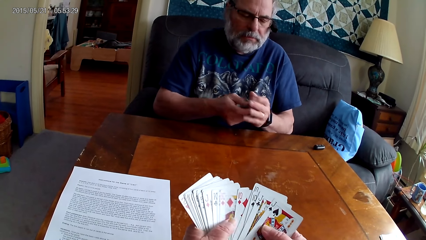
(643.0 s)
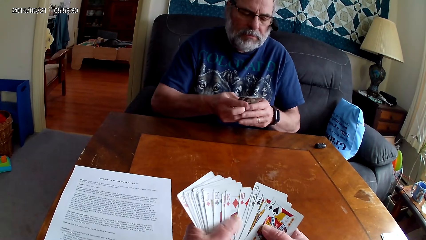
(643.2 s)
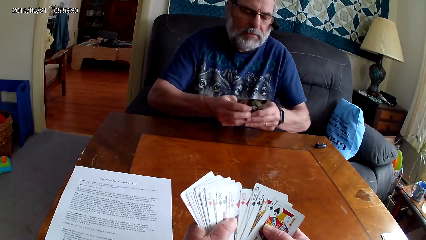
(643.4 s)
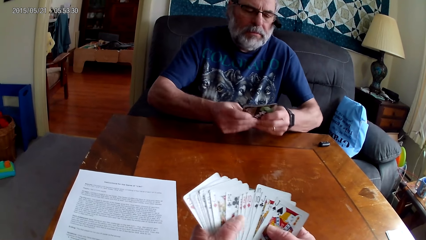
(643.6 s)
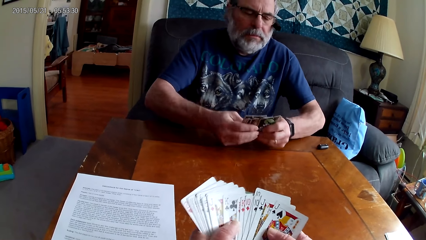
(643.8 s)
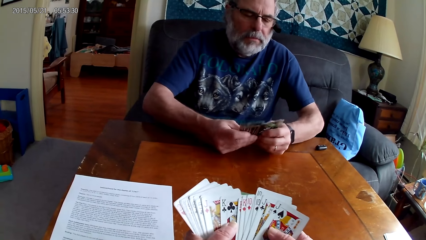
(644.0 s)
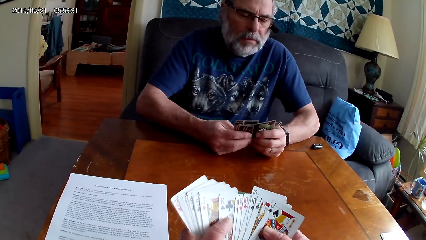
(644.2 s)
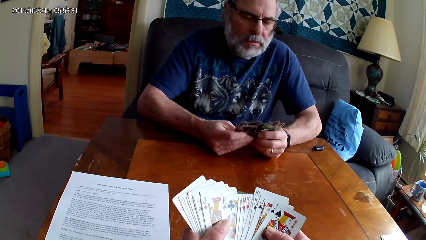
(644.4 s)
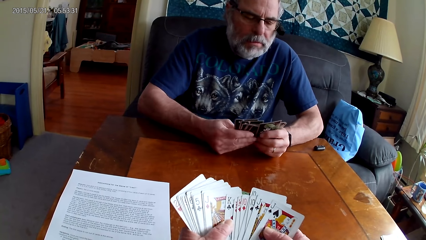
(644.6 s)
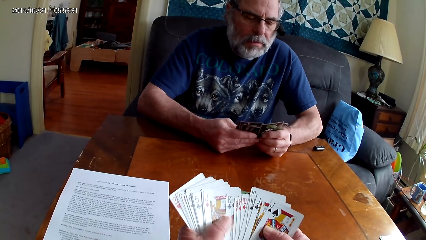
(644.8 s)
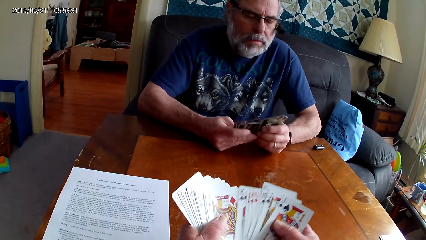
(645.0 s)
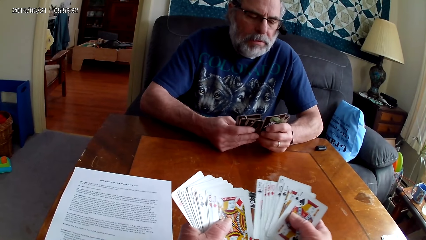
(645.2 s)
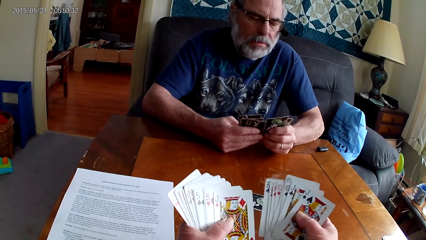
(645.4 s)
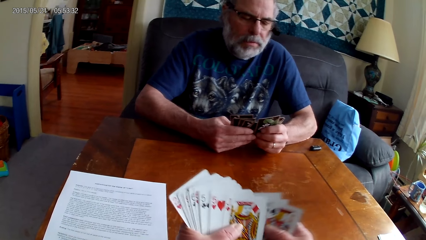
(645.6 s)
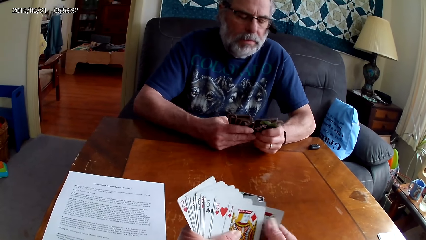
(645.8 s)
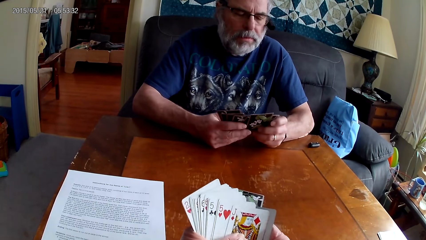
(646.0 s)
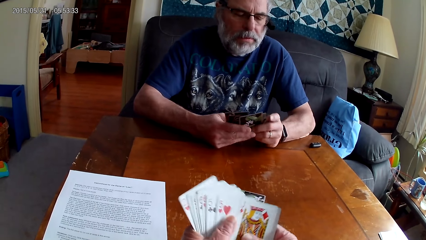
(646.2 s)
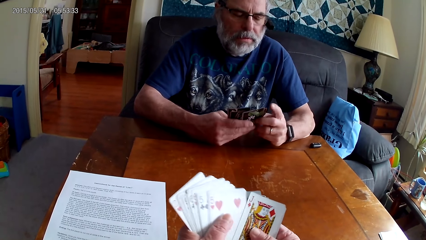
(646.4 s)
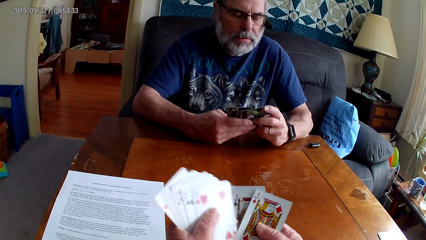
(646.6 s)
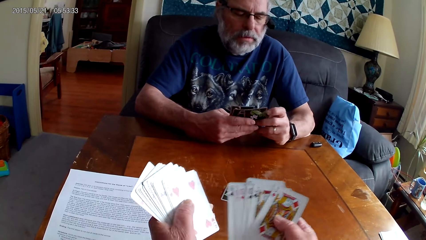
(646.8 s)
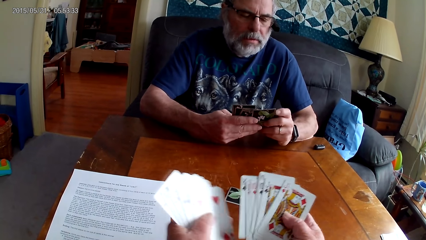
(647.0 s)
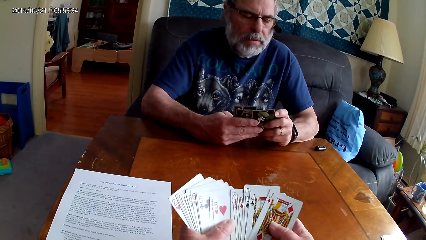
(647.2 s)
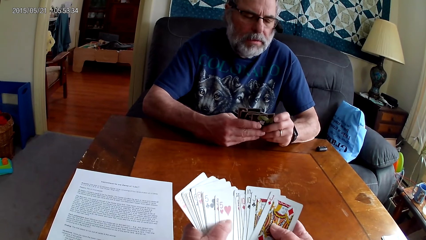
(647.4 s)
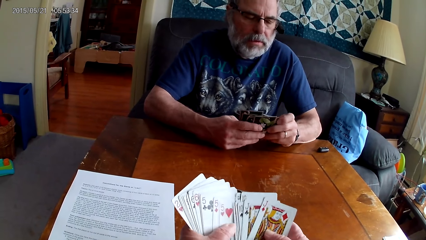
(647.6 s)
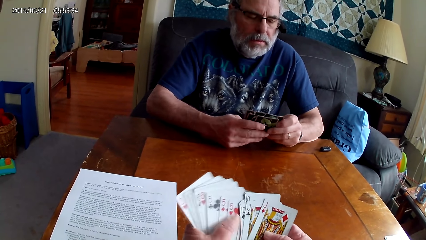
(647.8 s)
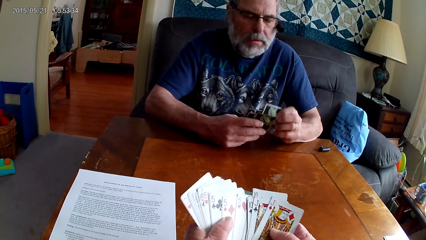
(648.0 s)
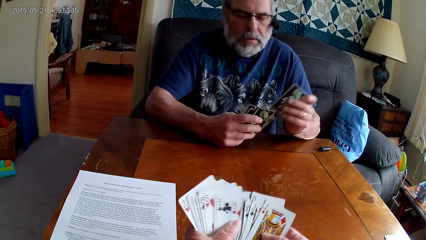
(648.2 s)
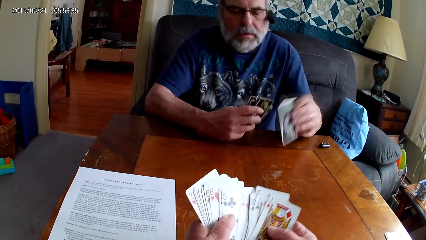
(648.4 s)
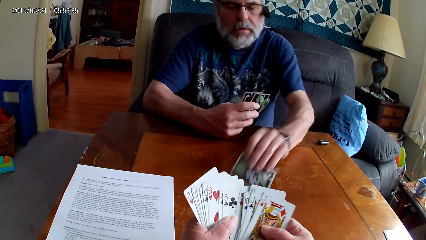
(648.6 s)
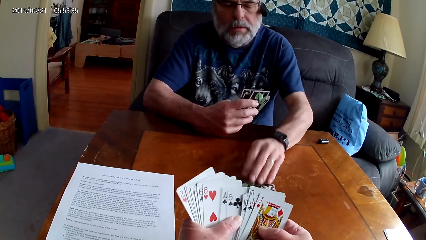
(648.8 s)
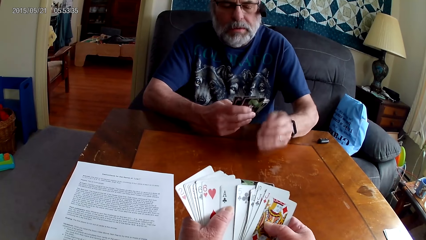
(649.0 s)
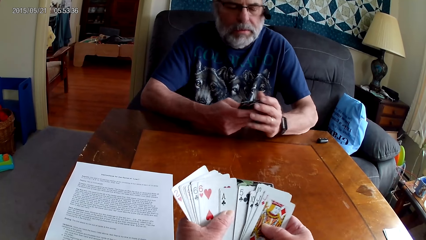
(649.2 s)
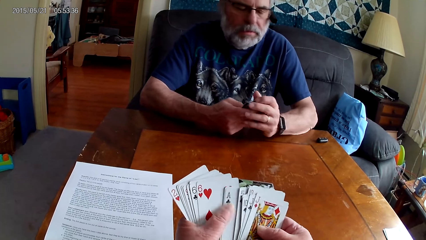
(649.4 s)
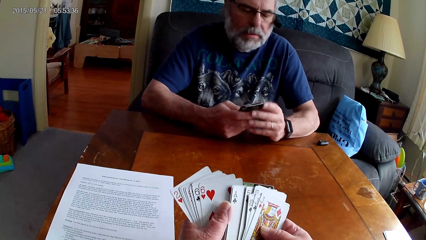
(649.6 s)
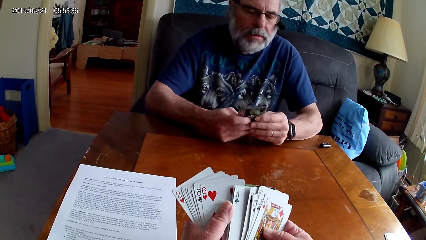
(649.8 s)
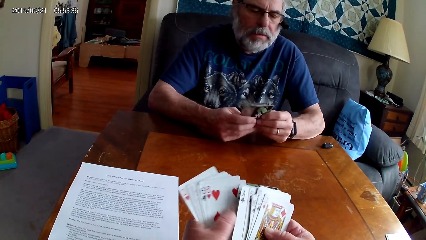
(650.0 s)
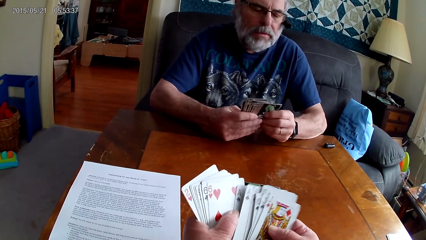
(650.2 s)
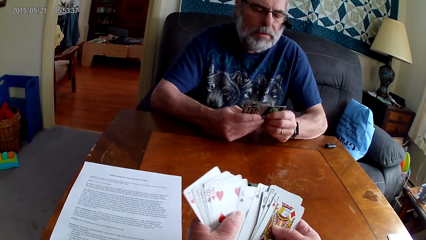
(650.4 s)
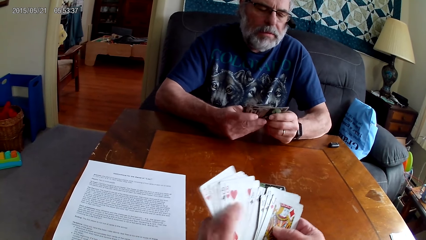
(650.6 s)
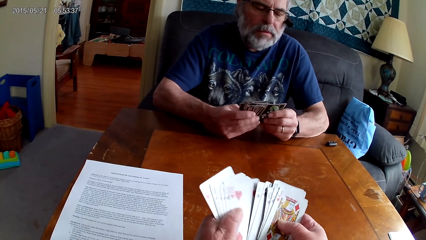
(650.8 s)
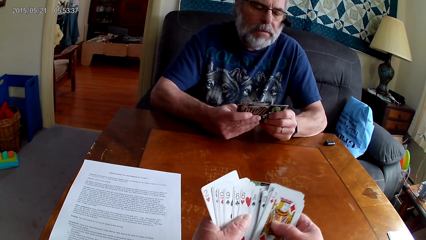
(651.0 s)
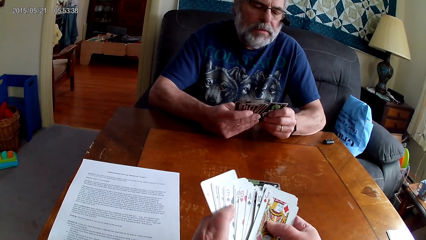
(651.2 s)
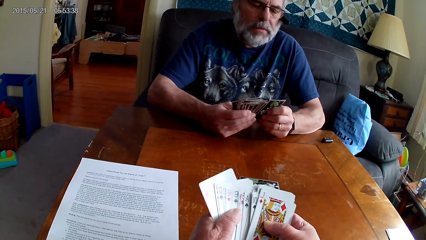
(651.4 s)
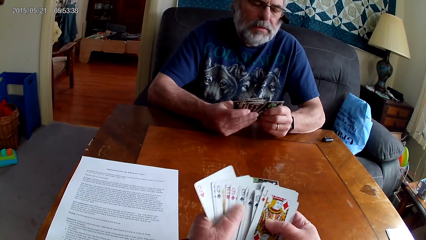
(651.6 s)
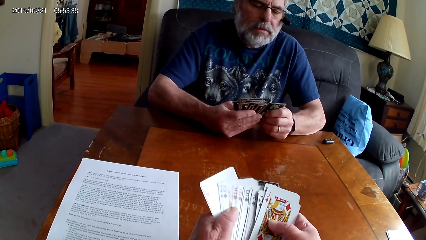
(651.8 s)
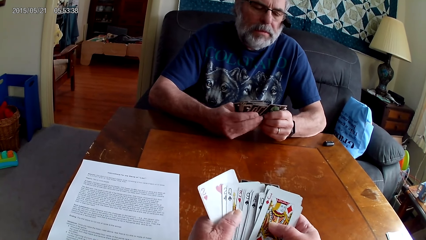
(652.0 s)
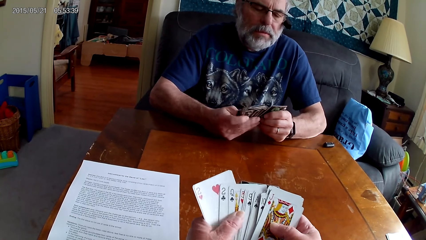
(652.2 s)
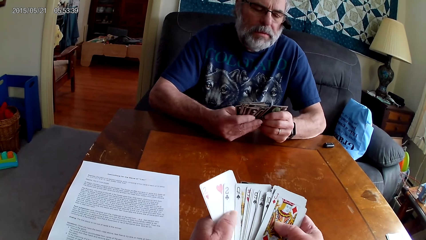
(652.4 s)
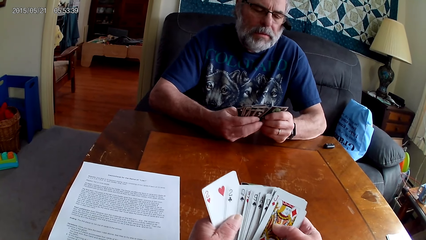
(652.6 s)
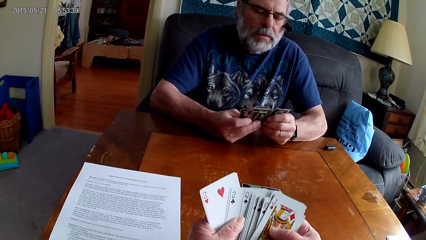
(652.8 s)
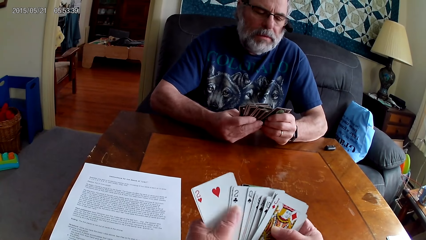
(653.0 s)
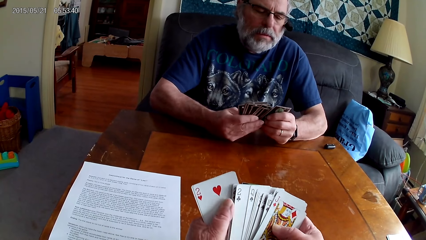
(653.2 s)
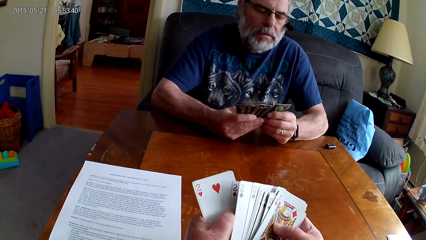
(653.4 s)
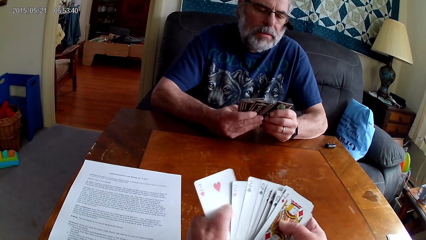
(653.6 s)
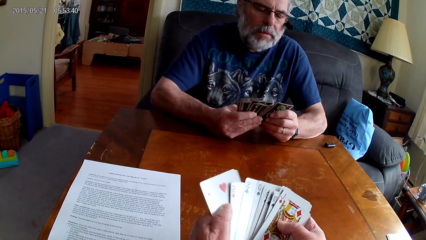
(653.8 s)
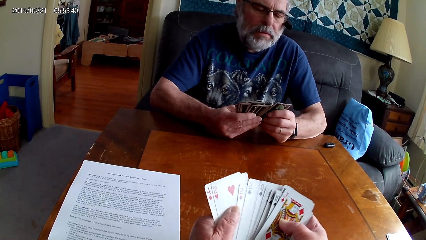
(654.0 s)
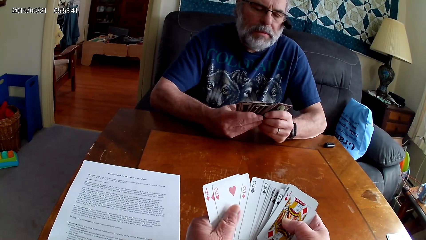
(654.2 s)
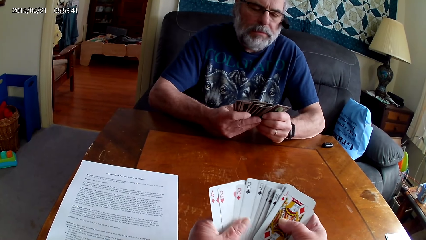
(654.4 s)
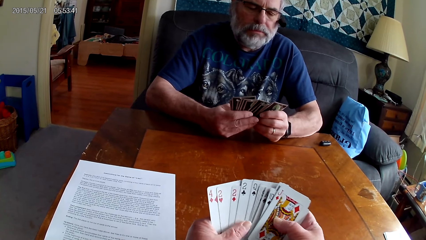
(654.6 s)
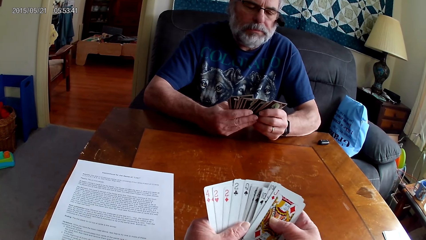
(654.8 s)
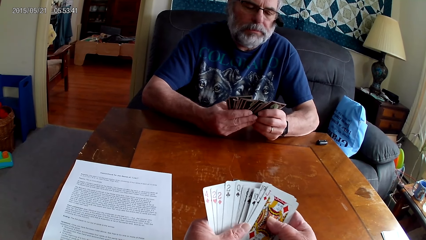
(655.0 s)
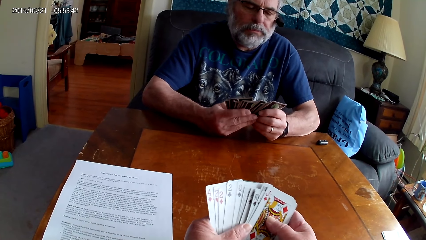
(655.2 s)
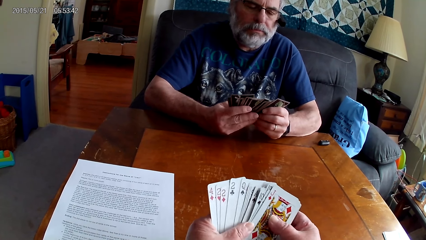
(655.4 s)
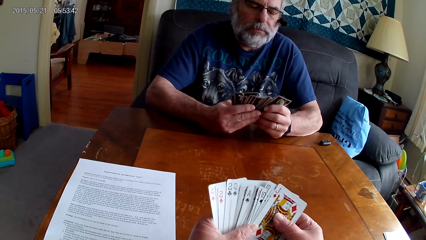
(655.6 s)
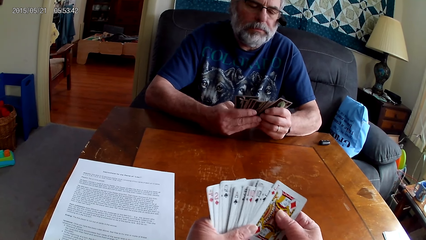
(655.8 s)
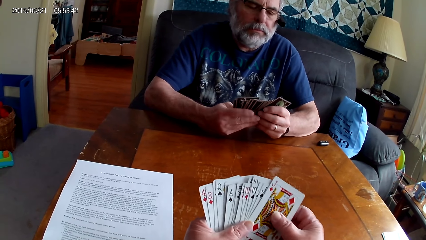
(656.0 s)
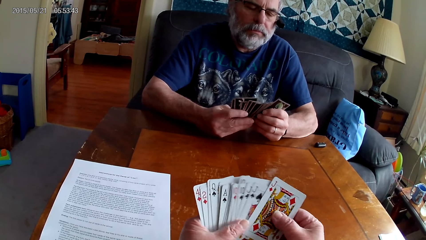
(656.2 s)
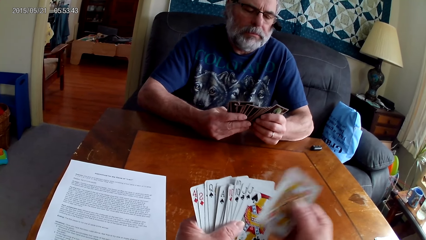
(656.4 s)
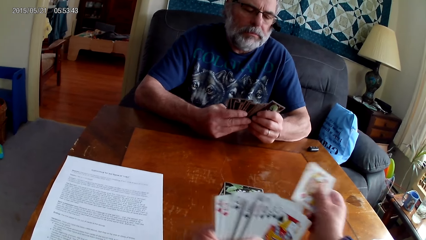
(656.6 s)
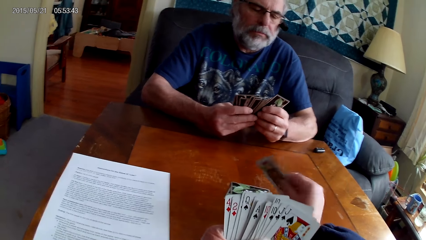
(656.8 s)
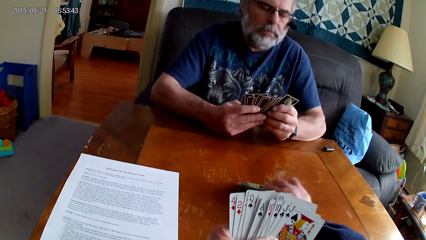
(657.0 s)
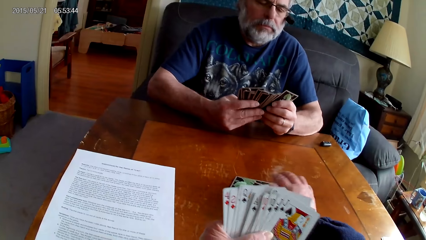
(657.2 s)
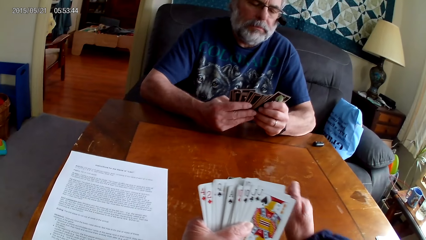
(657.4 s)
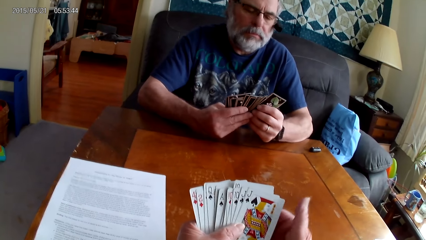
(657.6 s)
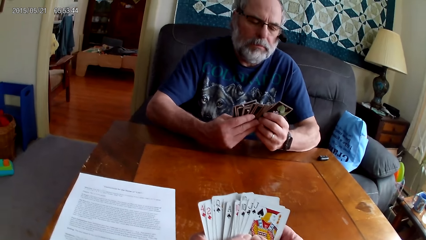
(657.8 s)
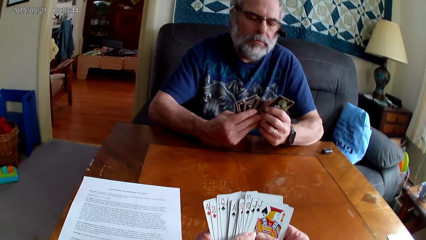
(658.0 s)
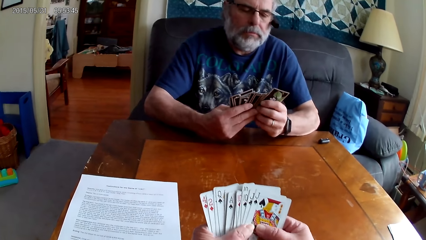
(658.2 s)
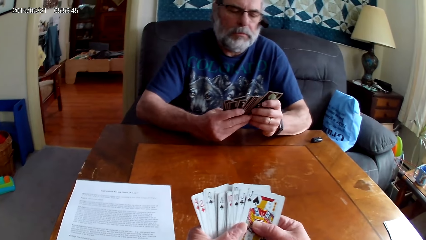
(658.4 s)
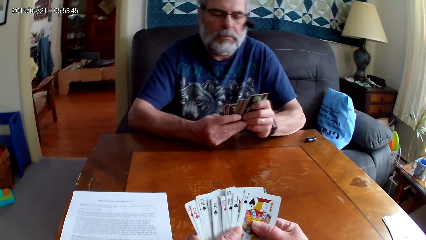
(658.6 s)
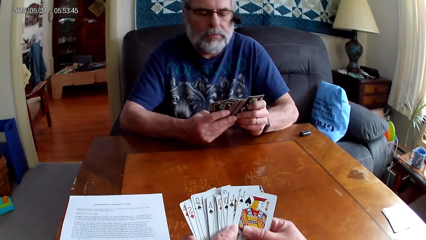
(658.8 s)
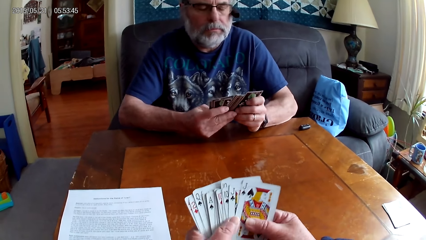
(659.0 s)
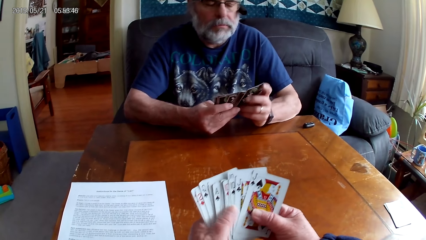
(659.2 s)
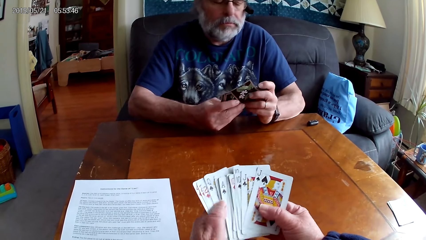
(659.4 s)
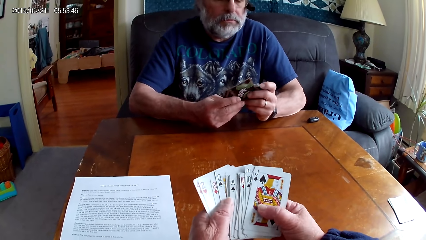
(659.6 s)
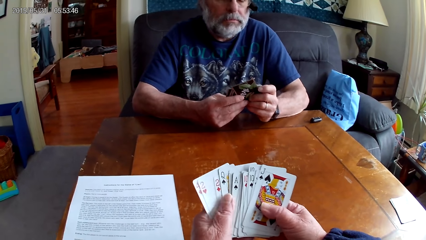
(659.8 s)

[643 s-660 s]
The camera wearer shuffles the cards. A person puts a card on the table. The camera wearer arranges the cards. They put a card on the table.
